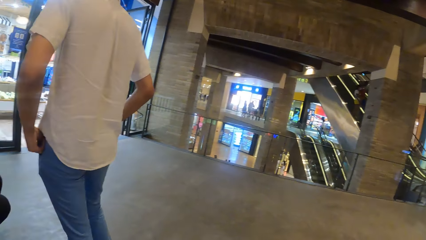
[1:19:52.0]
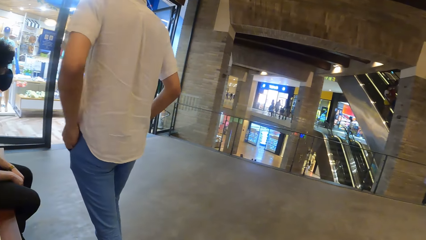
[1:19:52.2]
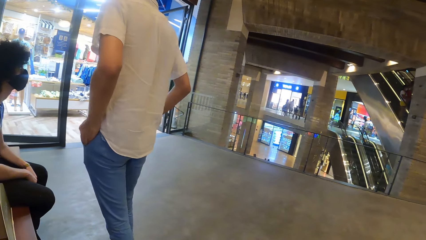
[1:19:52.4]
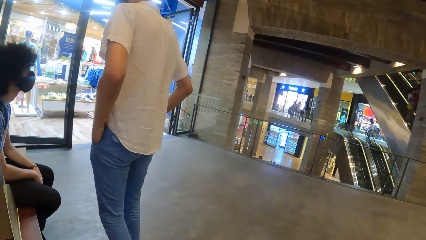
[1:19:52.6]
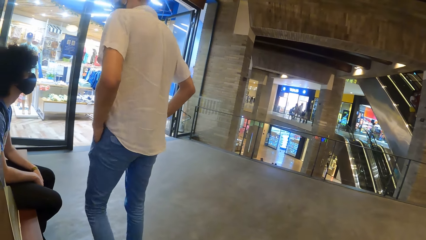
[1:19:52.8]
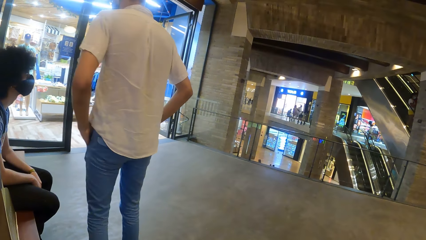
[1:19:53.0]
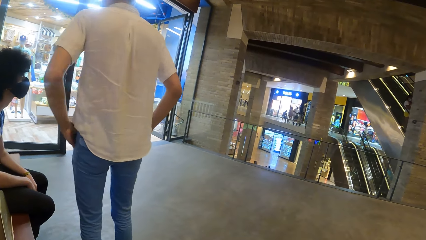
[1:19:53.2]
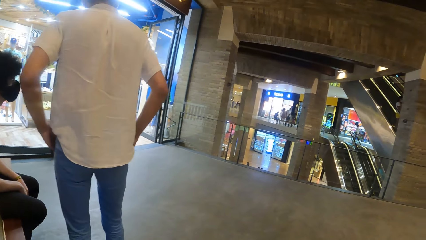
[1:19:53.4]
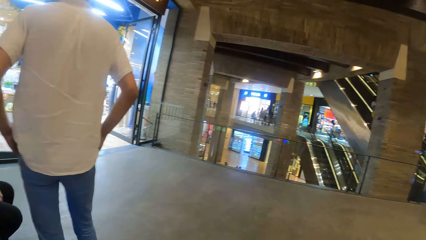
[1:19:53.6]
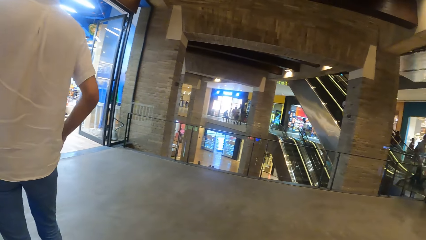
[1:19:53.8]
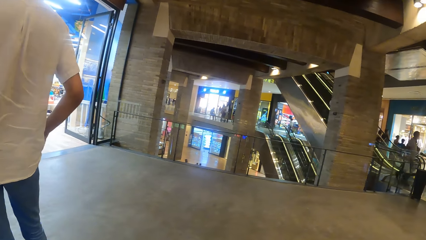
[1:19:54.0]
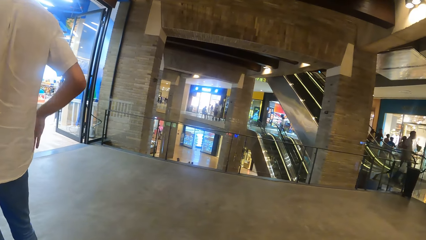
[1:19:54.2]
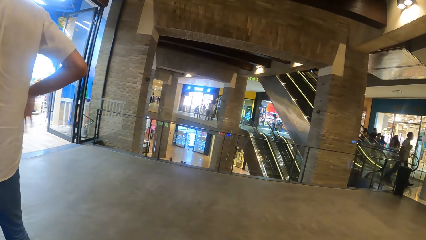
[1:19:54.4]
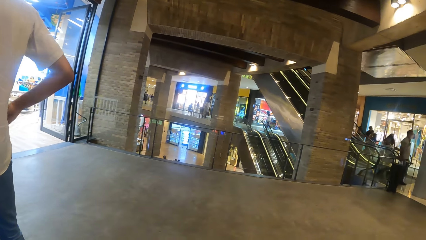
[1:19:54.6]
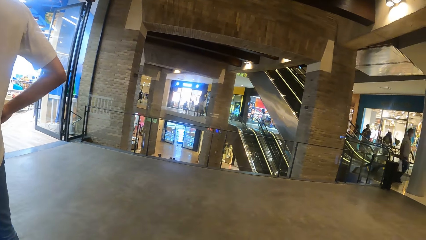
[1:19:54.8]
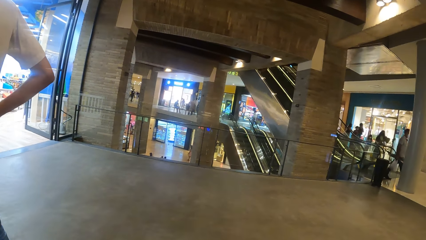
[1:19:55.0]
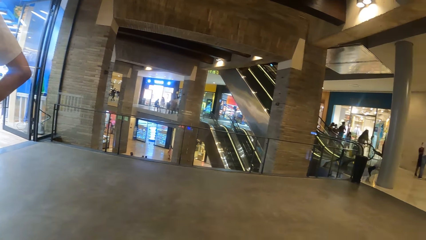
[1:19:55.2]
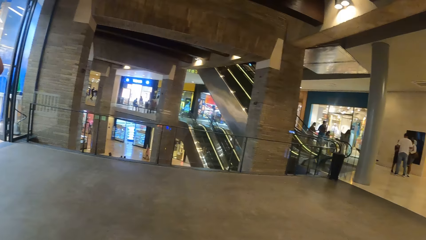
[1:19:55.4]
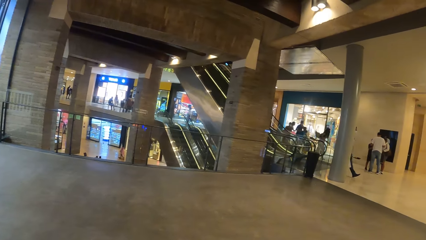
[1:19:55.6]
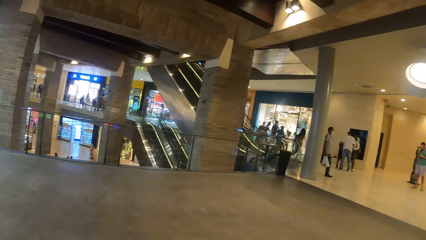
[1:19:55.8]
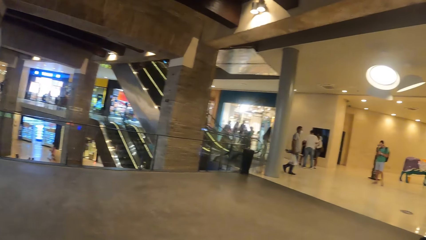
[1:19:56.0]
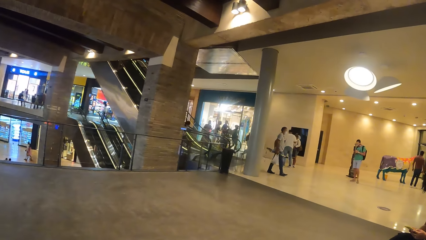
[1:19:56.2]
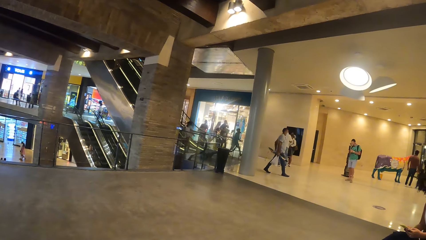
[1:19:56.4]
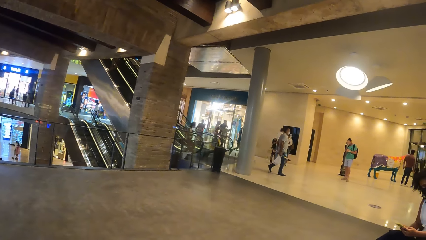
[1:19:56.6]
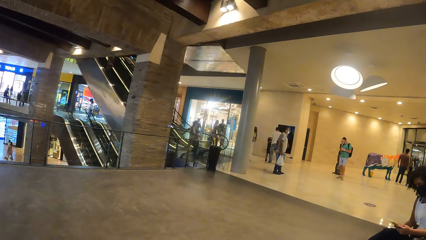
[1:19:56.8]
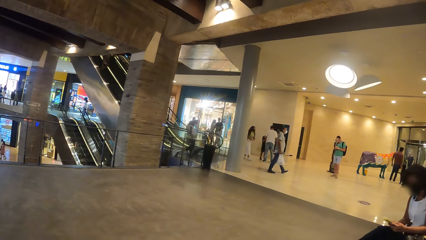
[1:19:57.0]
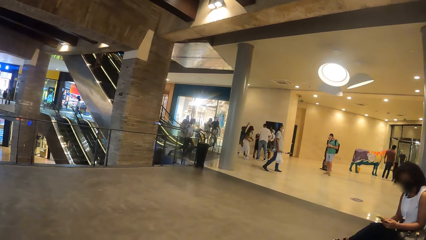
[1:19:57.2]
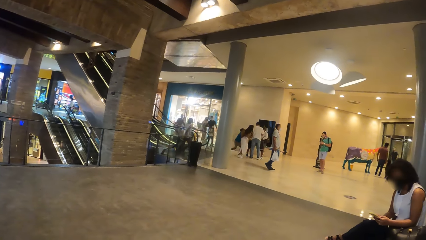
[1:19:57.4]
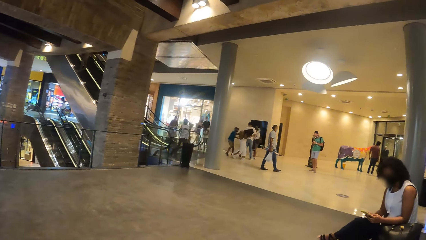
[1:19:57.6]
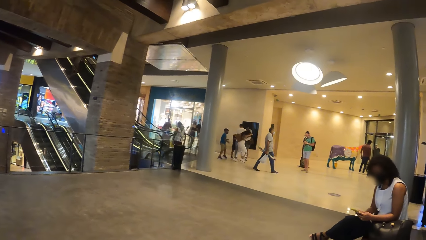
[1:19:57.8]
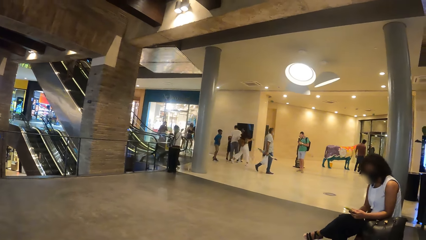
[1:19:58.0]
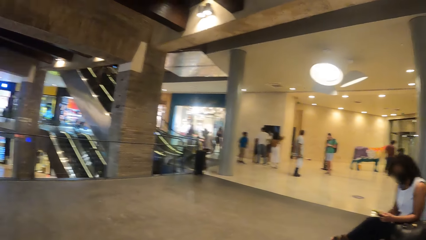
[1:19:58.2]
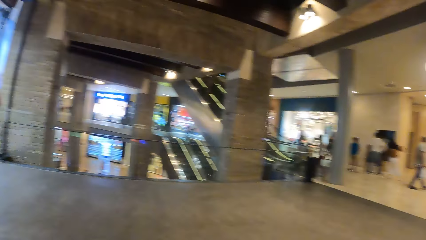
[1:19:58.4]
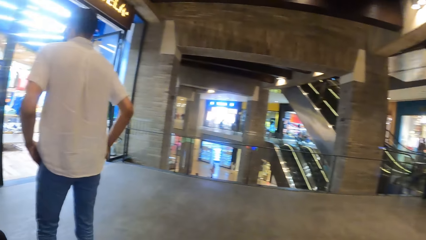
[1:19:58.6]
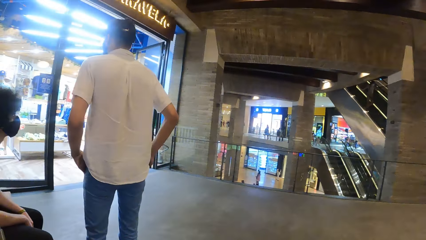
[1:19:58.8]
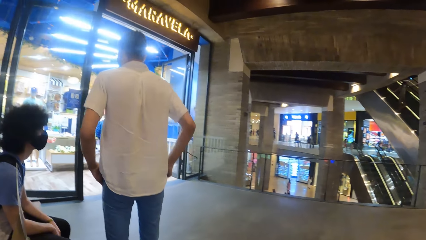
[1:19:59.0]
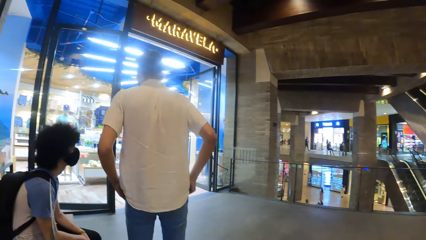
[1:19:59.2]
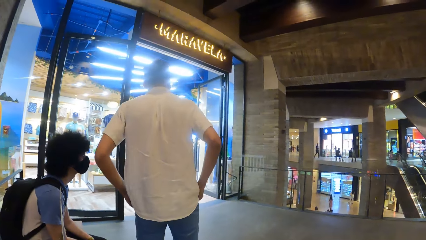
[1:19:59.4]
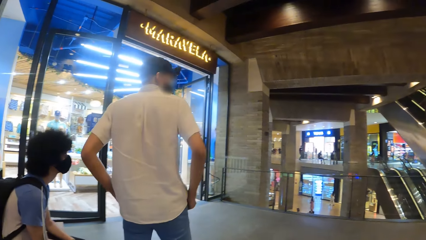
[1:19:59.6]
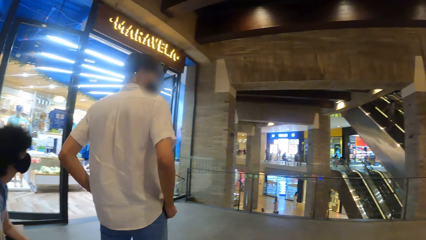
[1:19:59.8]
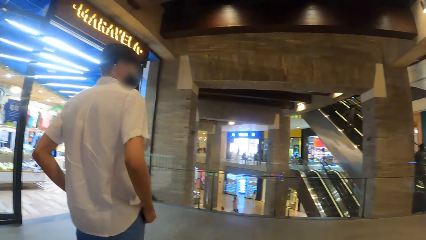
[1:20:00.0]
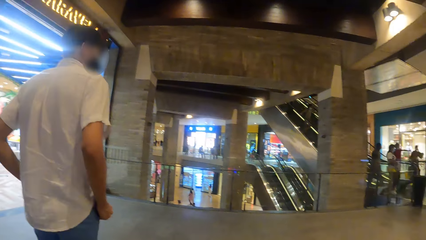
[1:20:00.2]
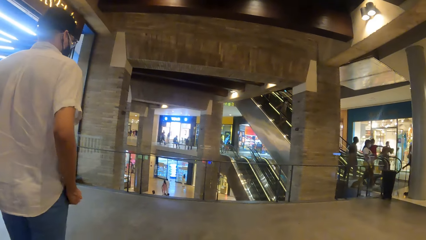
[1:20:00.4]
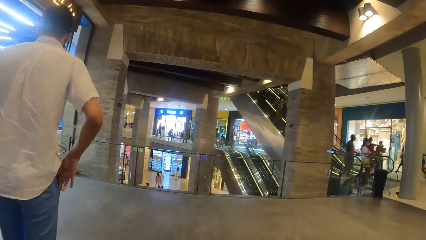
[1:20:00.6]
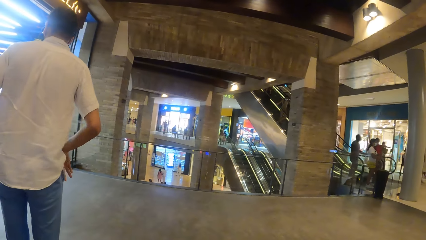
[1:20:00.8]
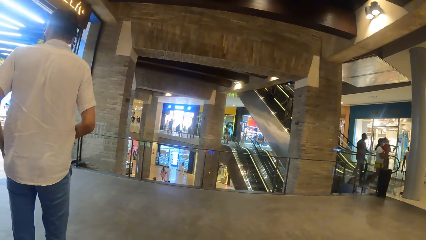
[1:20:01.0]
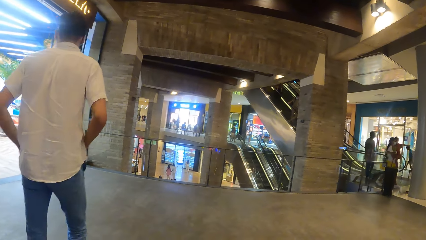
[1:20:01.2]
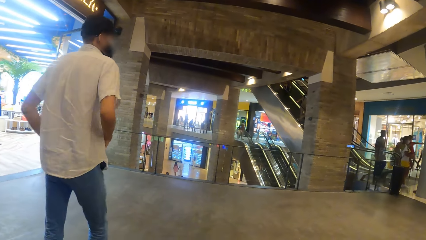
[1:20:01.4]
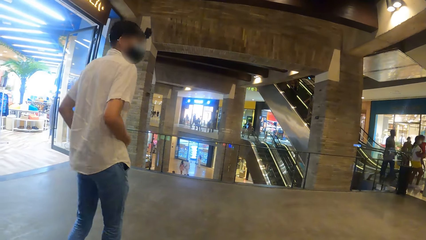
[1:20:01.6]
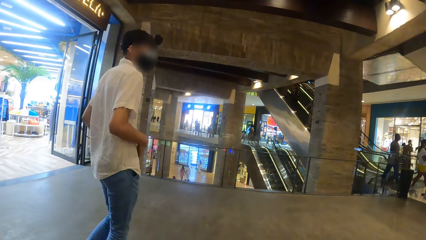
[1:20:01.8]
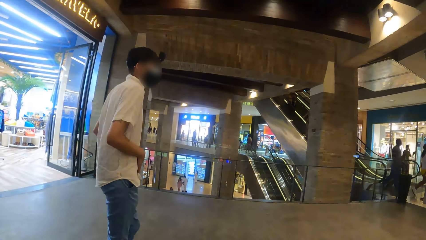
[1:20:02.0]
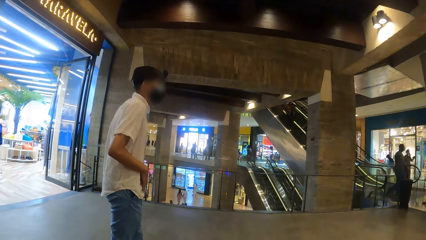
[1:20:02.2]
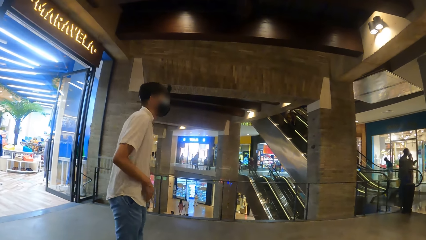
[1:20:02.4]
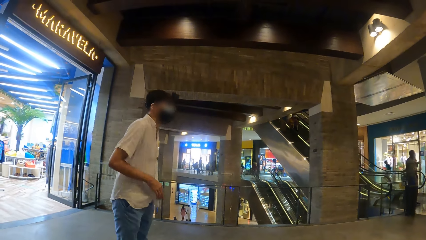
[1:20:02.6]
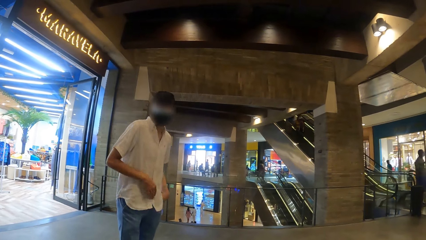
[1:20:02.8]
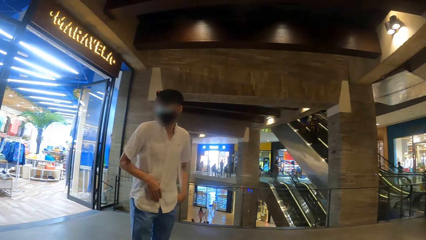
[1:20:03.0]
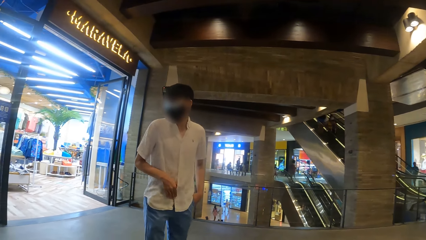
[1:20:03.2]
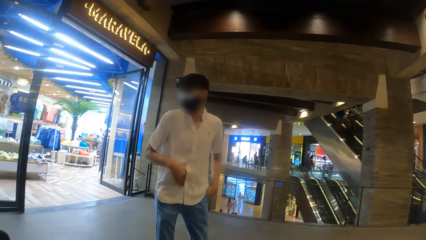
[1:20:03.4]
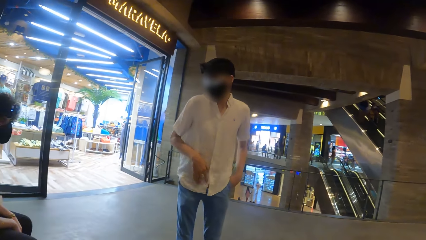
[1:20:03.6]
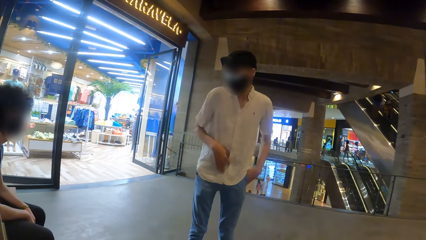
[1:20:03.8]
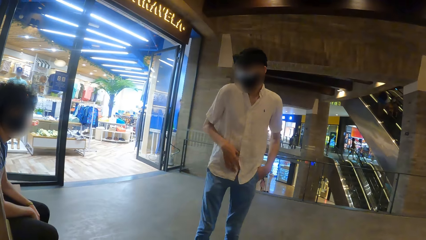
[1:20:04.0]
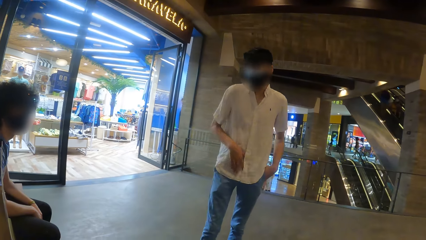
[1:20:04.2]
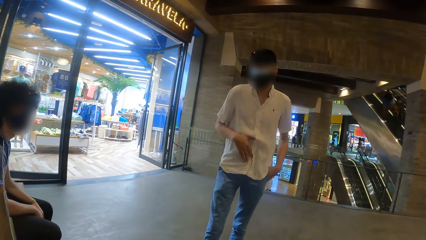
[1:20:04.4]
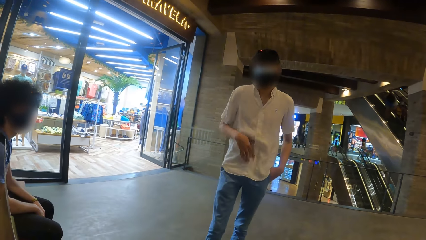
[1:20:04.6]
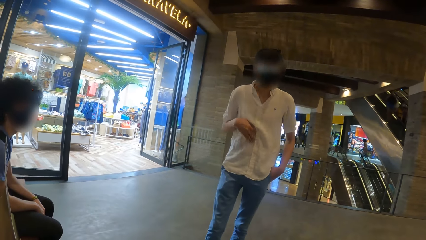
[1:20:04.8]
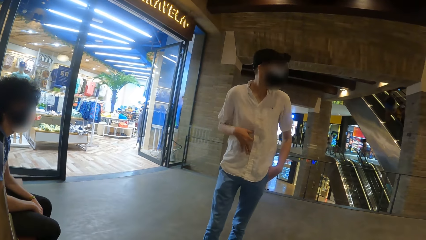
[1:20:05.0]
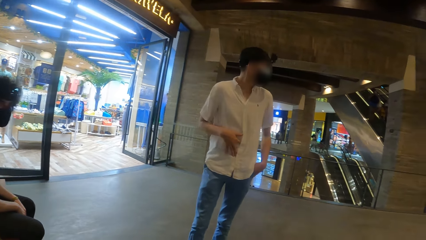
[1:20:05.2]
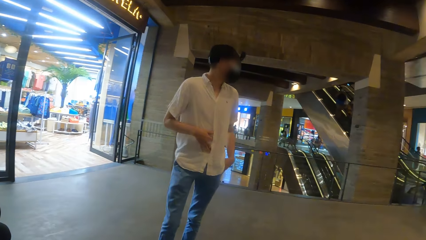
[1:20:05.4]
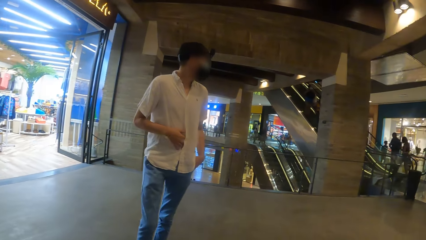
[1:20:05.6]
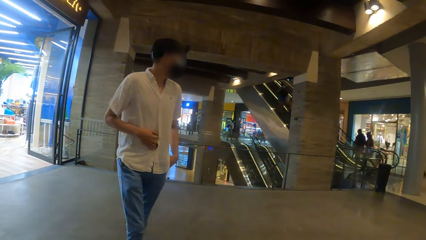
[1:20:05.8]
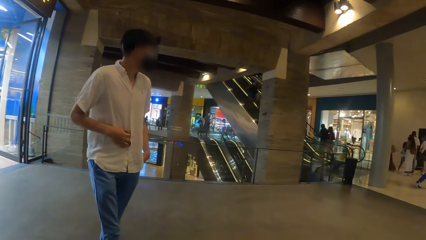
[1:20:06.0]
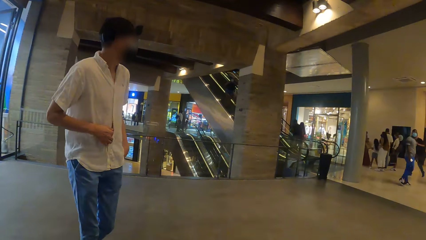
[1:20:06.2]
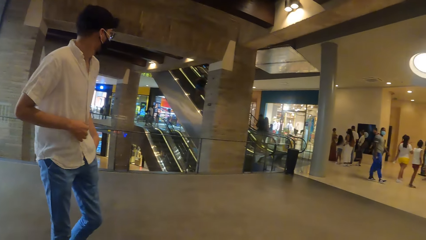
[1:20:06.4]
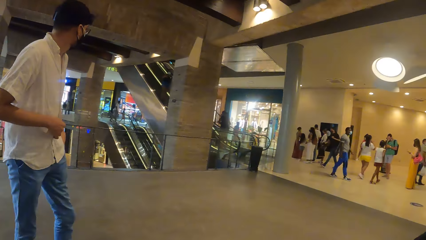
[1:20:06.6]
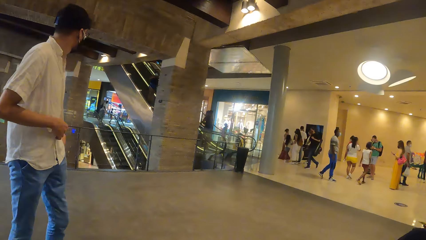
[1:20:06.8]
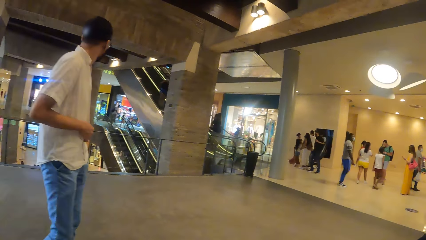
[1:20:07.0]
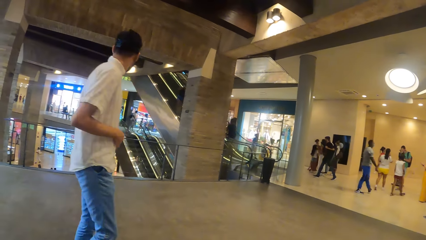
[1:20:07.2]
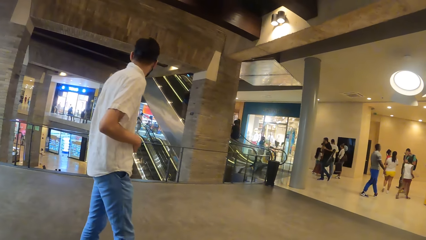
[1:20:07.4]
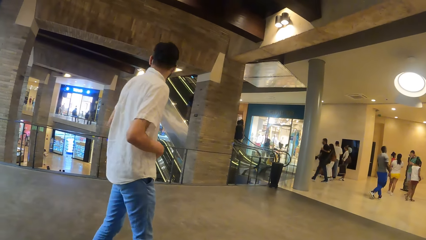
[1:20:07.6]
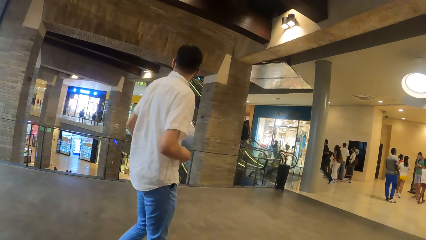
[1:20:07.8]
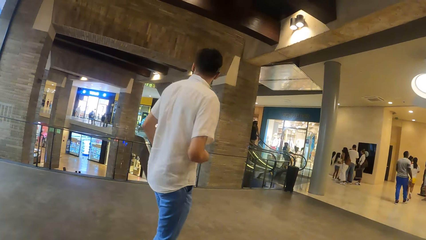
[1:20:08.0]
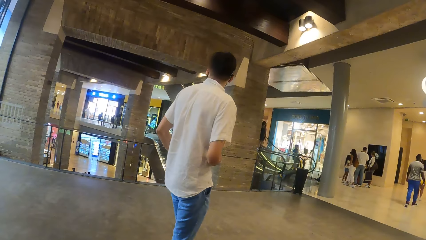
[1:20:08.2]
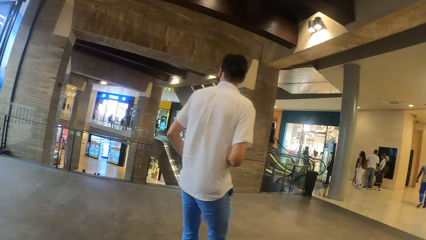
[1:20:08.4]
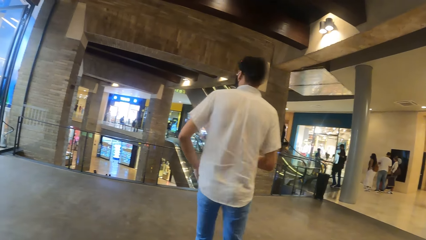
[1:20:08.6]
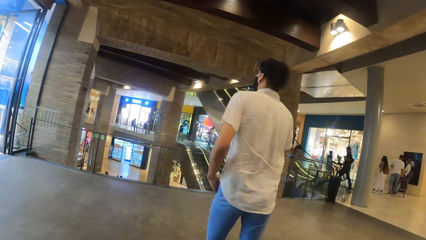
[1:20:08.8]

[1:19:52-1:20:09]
The camera wearer looks around. A person rubs his shirt. The camera wearer looks around.
